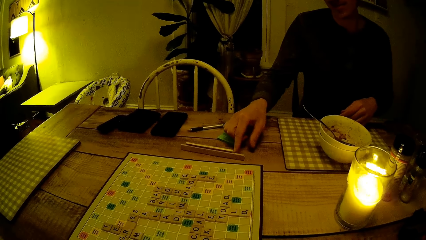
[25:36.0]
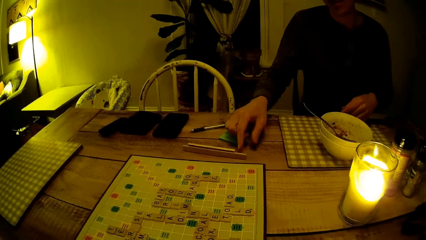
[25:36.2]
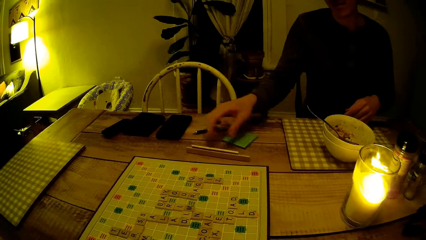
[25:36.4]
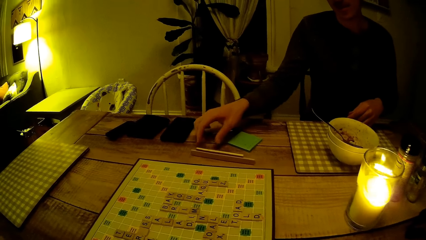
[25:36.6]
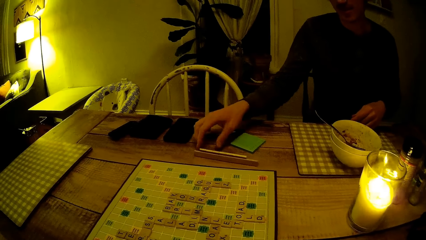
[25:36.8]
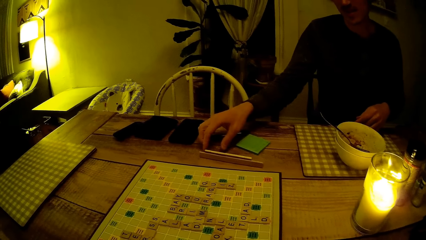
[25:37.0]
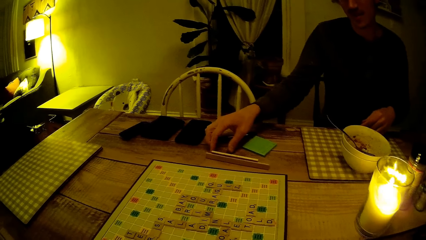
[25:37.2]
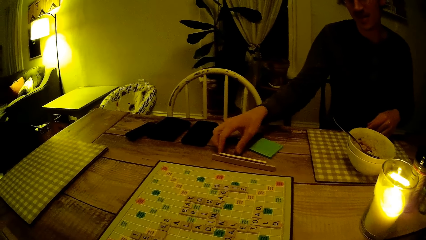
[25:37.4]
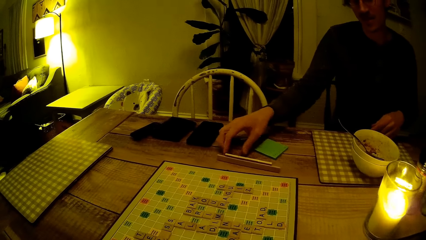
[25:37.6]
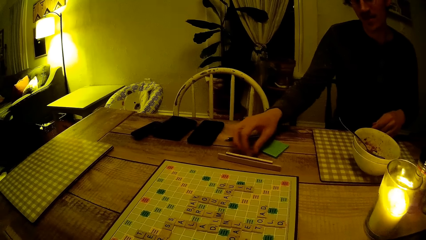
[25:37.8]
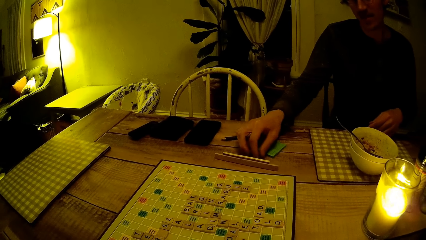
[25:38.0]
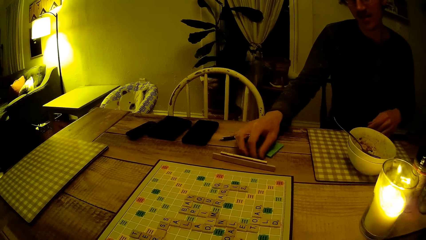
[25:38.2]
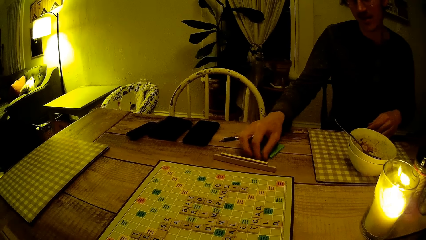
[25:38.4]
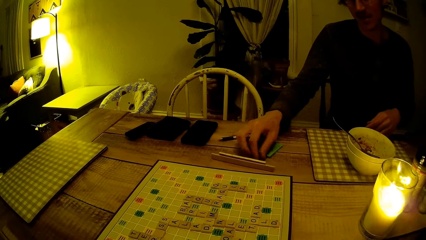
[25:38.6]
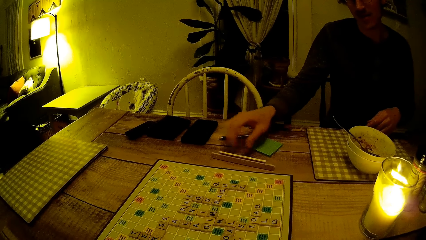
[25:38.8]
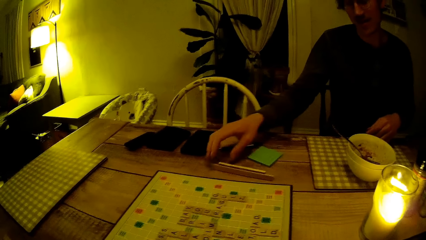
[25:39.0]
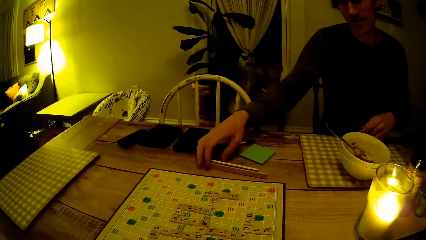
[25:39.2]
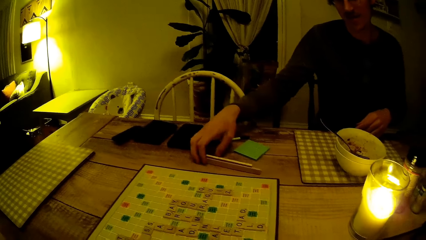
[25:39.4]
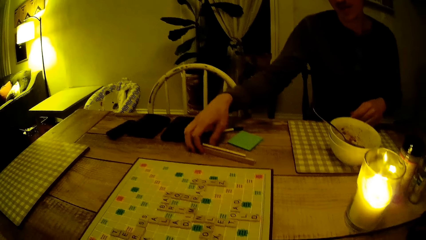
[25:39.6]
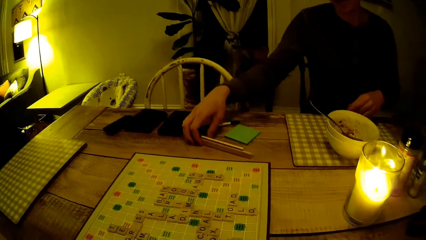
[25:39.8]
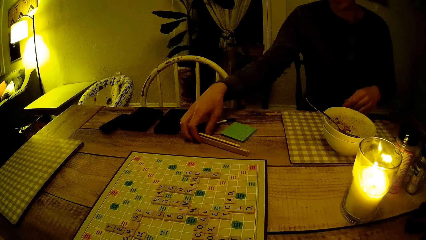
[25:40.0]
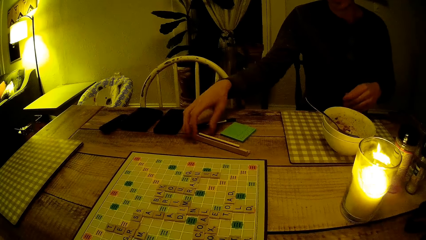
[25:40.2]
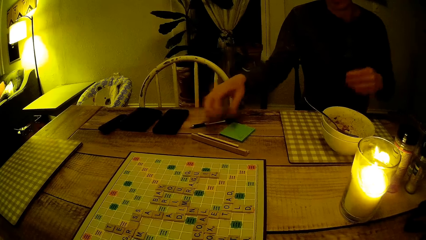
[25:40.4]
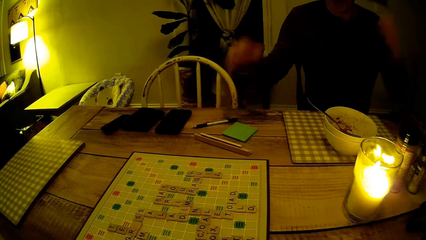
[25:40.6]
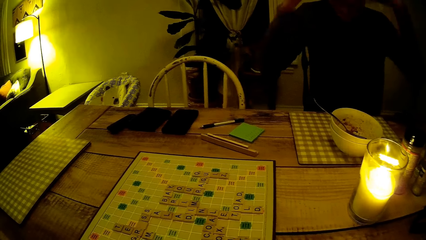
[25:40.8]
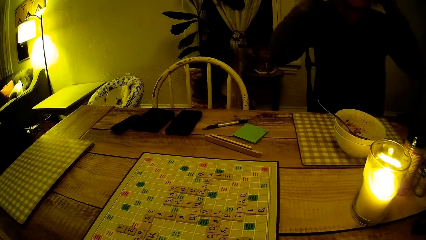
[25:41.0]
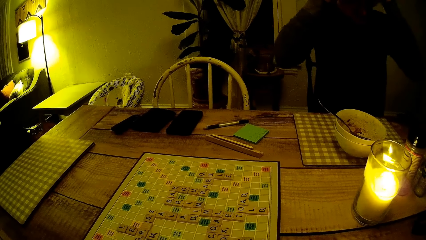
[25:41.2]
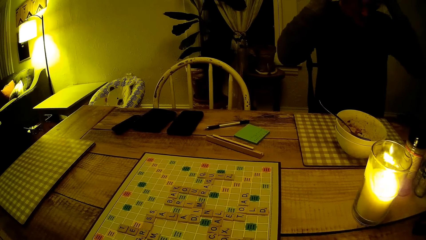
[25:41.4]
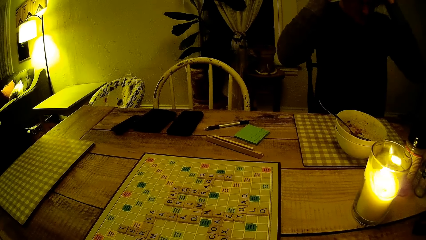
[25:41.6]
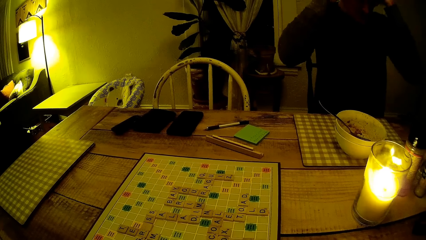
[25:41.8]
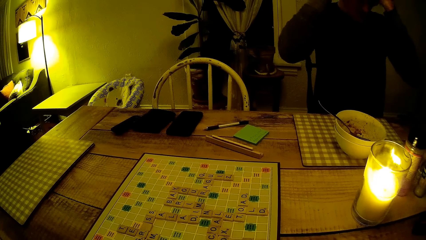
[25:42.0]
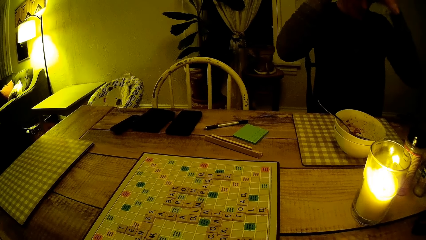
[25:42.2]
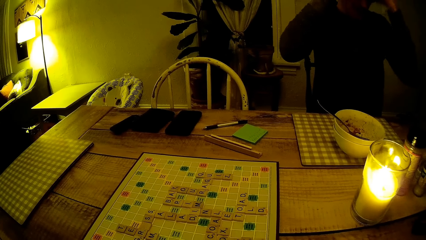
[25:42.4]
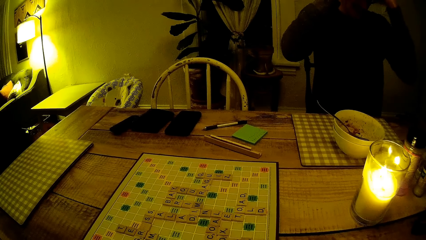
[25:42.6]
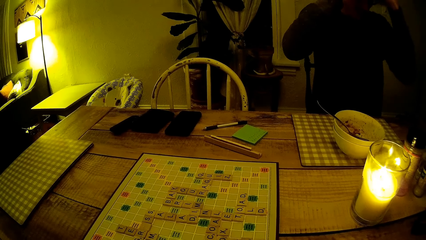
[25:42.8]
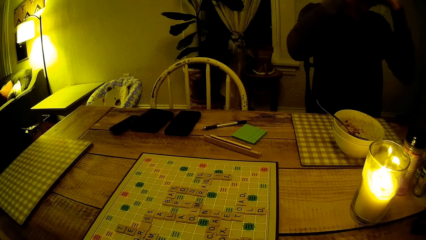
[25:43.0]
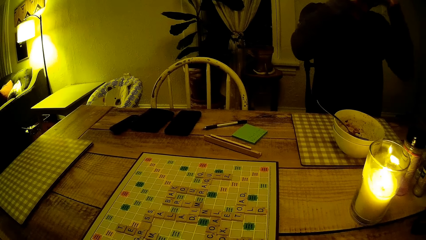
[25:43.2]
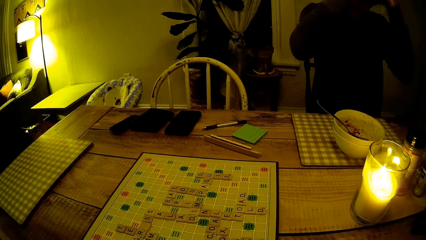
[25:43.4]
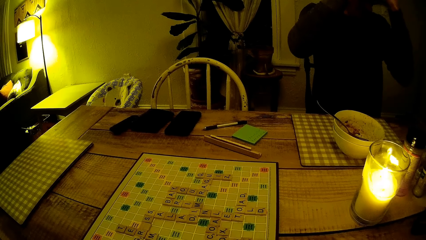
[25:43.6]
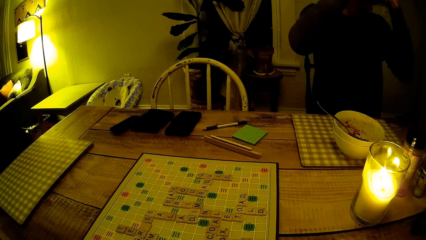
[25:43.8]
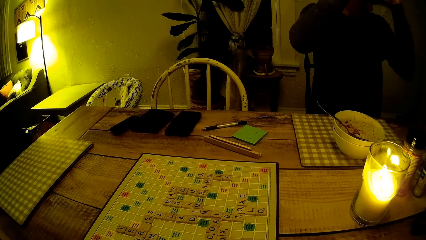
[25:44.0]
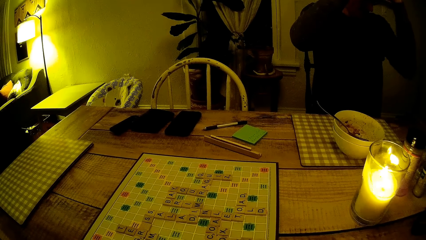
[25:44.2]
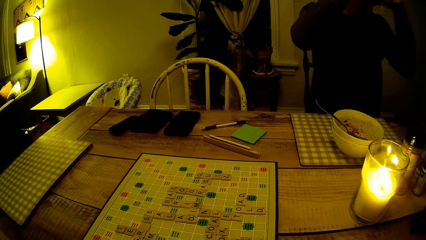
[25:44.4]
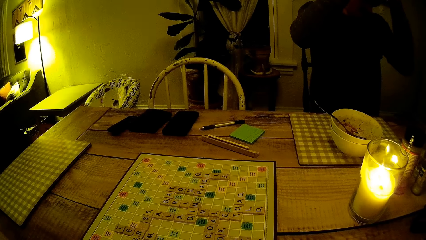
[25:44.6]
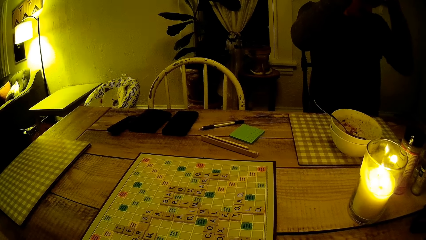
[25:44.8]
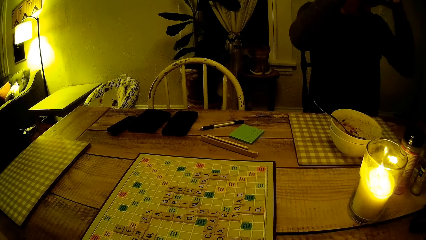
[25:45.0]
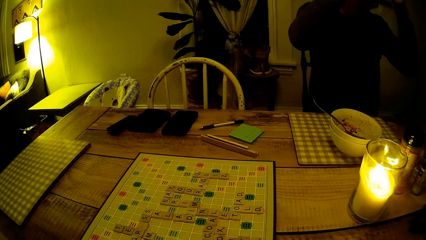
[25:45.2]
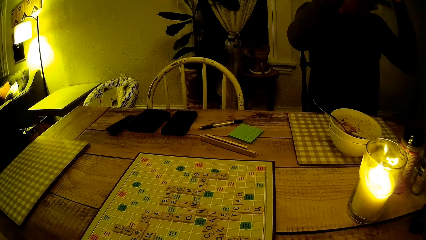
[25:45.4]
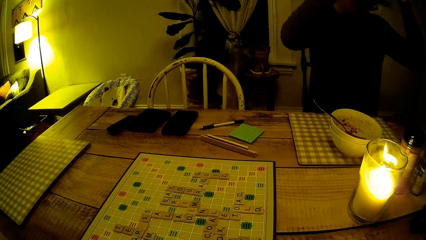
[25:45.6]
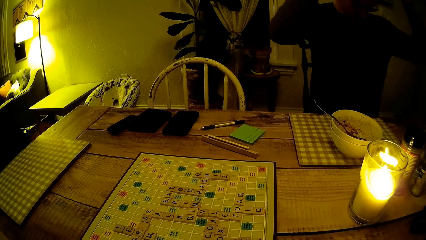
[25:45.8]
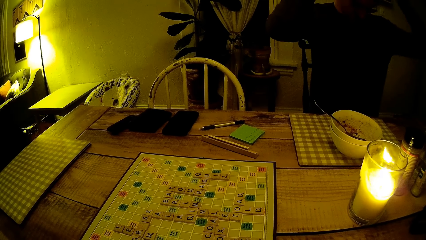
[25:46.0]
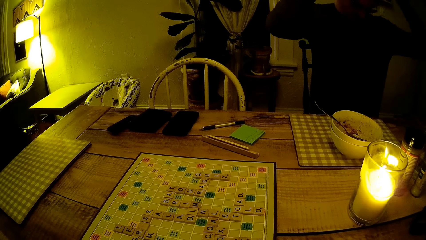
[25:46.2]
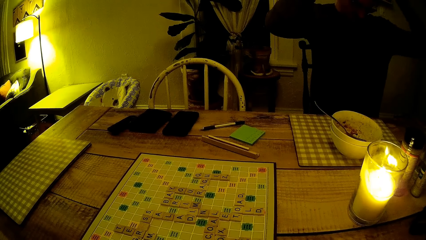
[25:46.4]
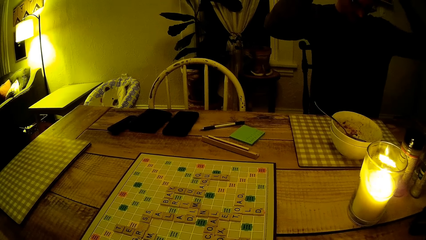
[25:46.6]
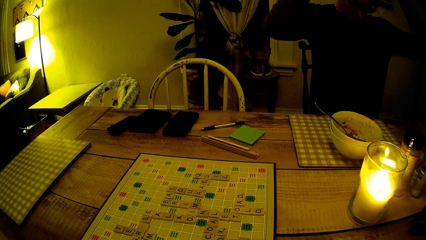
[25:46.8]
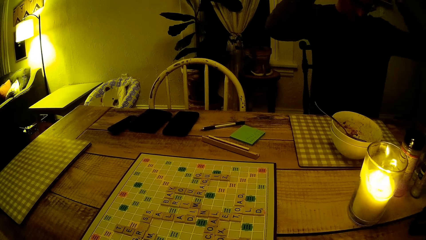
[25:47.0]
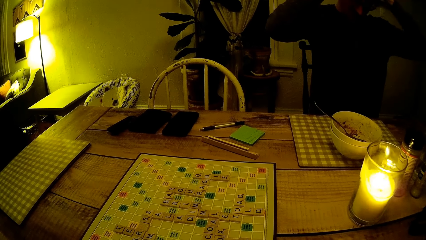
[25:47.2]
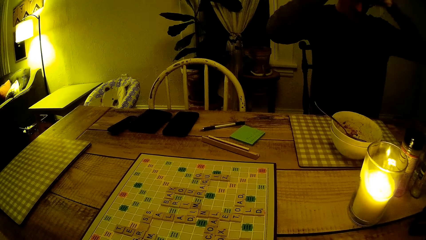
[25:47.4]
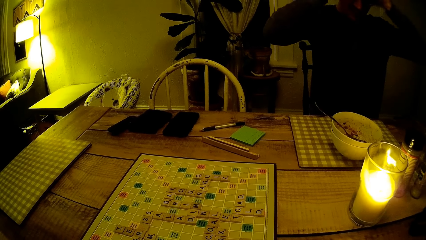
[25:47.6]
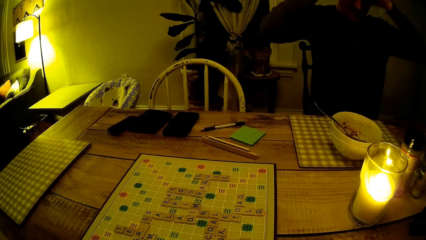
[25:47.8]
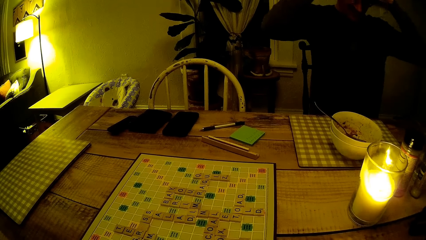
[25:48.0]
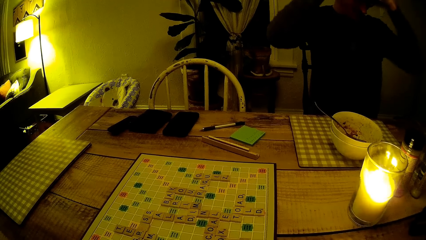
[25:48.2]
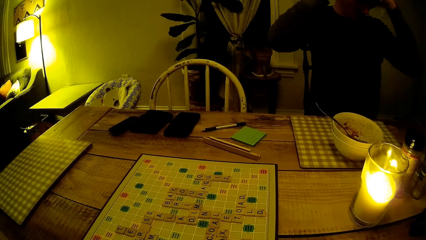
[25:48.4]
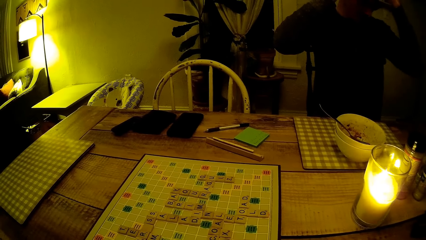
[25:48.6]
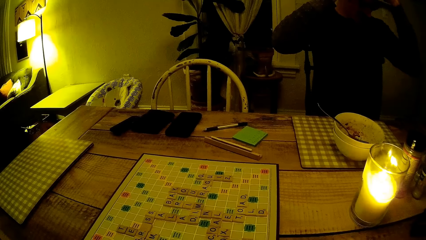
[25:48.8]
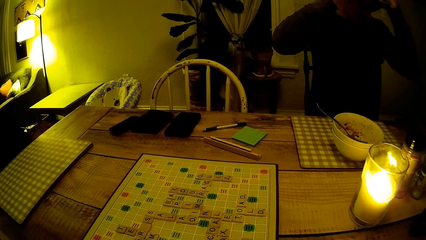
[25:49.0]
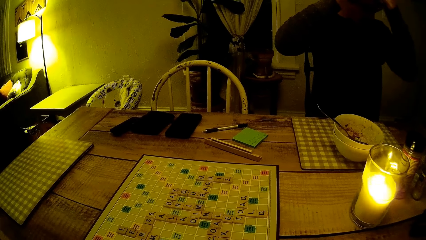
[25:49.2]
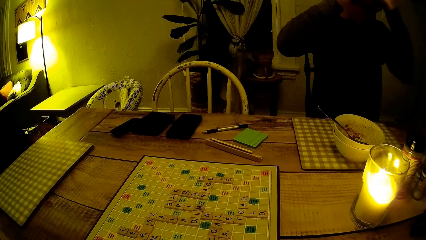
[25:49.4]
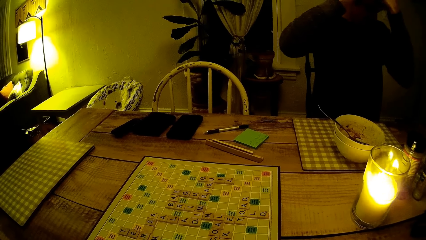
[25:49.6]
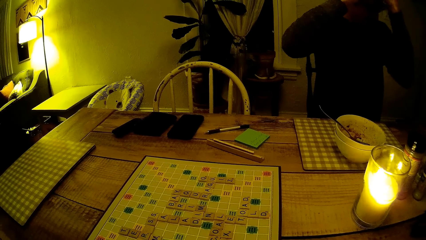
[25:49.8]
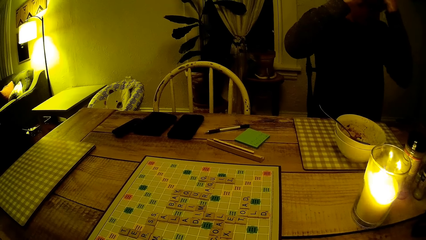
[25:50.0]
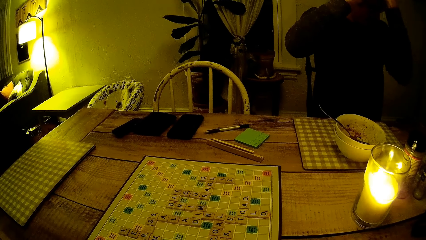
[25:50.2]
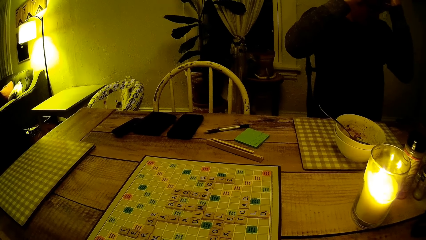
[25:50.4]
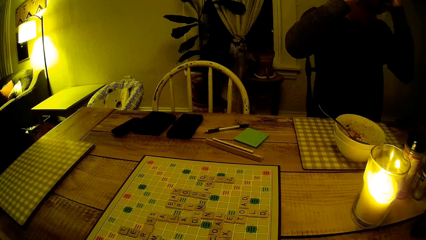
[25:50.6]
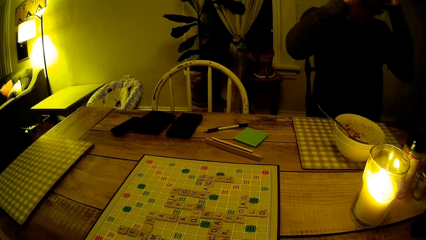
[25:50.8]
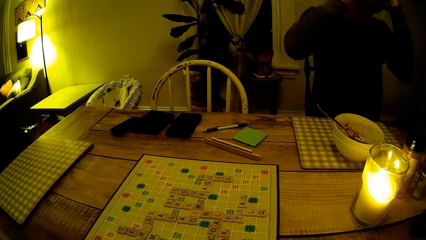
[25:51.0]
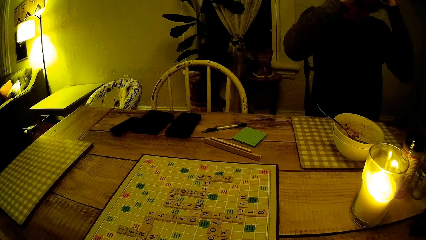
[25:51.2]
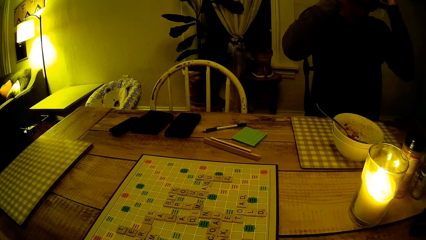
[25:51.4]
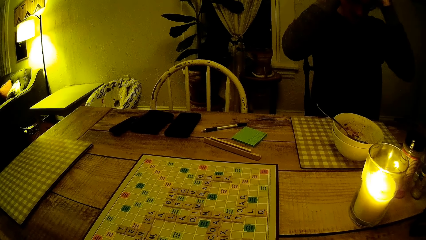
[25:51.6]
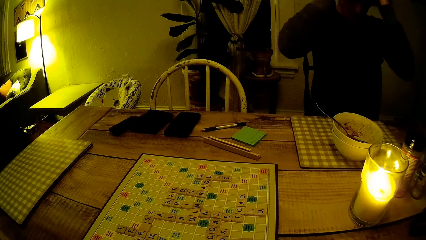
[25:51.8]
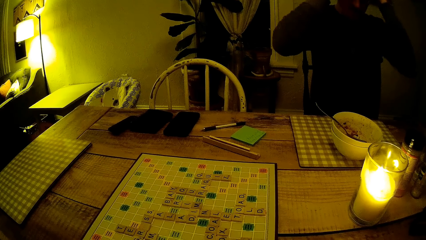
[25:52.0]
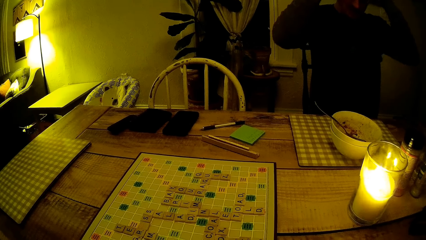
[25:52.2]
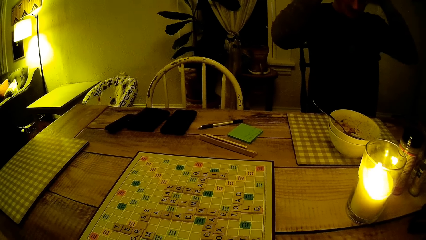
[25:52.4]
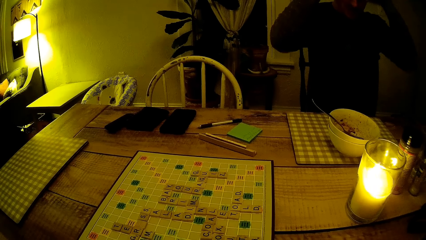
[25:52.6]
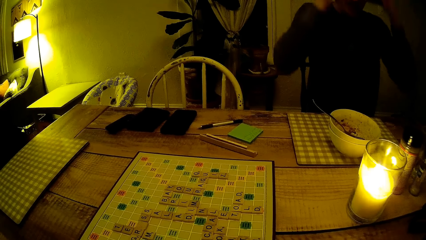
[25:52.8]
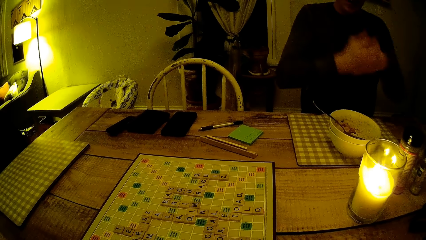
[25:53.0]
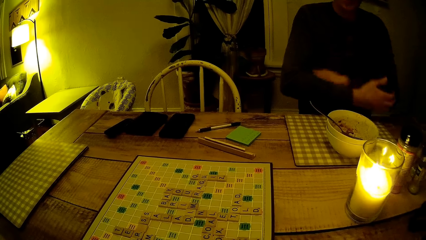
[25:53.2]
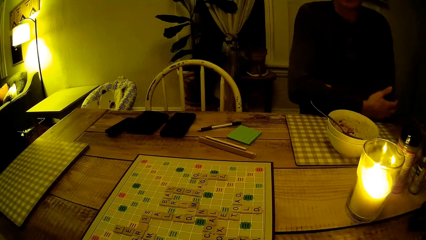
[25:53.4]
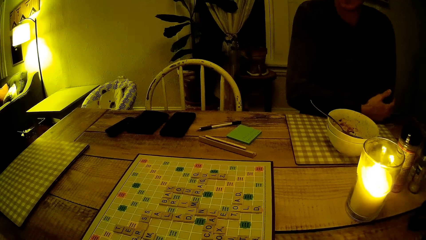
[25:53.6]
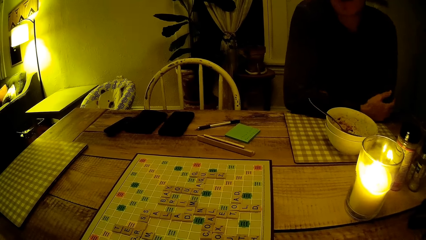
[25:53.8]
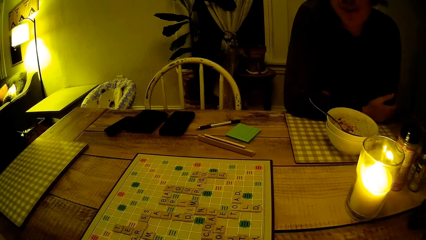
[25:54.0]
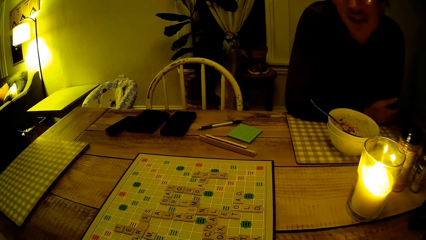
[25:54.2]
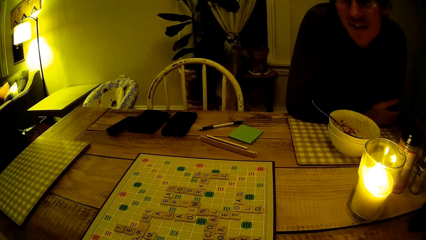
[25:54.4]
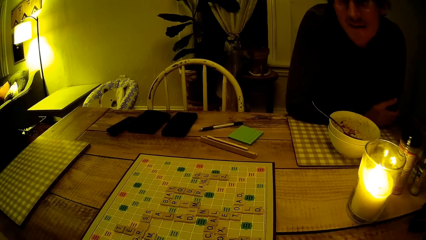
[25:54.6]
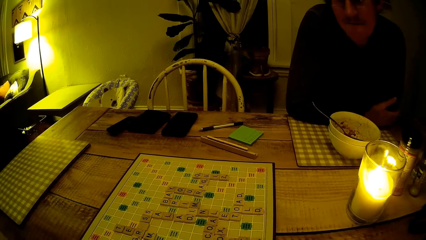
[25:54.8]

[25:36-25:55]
A man adjusts the rack on a table and lifts his hands. The camera wearer stares at the scrabble word board game on the table. The man leans on the table.
